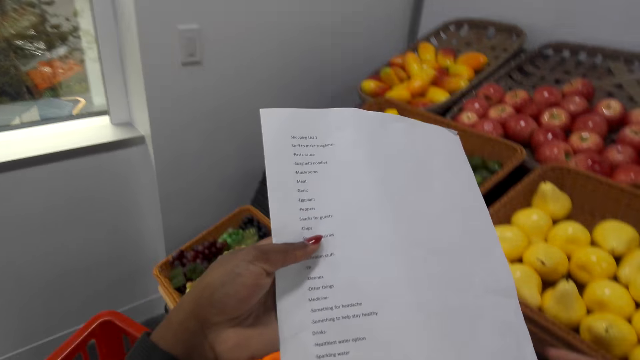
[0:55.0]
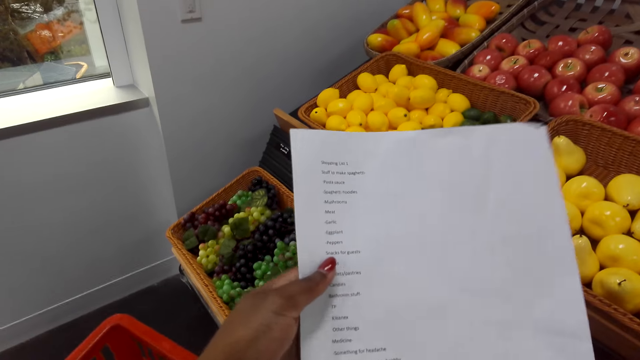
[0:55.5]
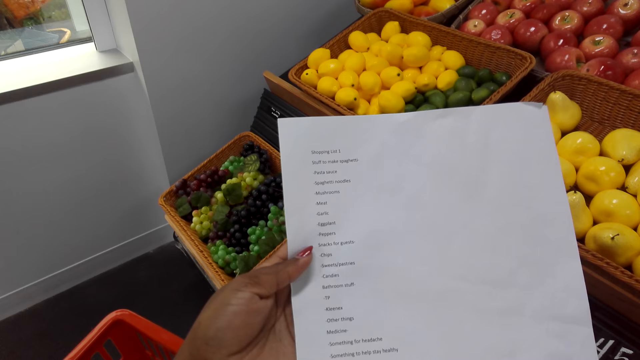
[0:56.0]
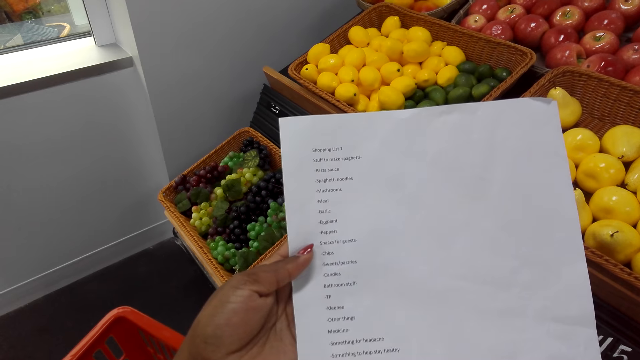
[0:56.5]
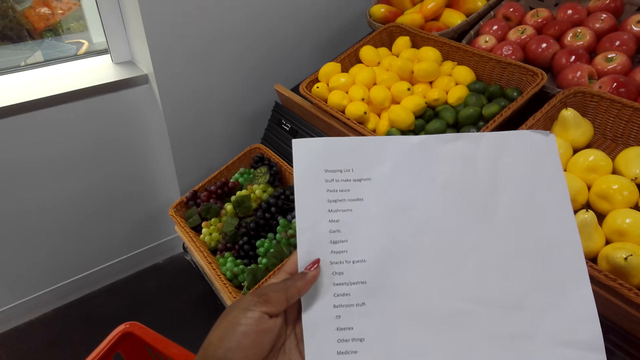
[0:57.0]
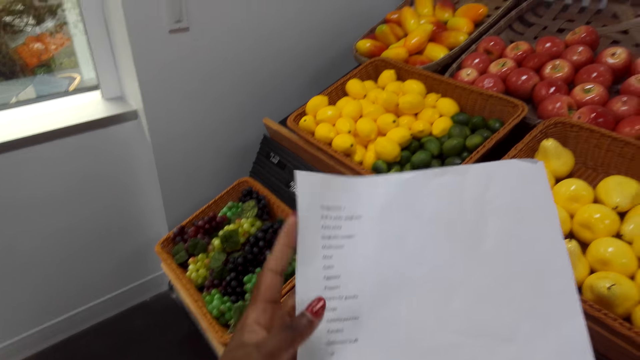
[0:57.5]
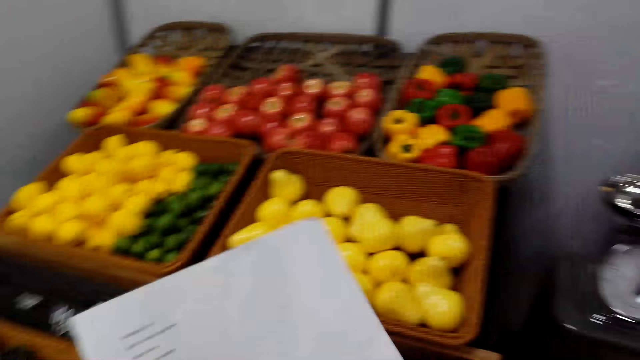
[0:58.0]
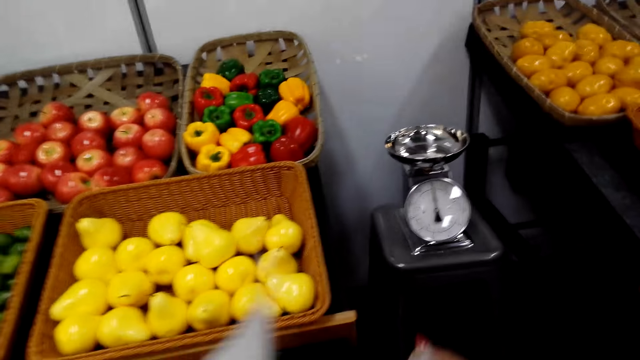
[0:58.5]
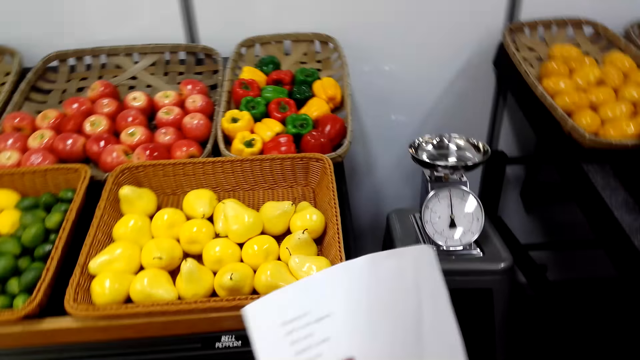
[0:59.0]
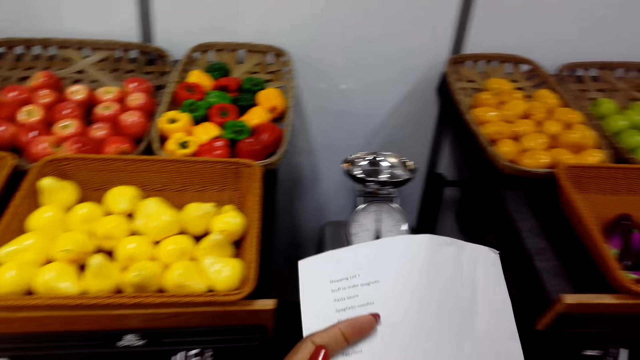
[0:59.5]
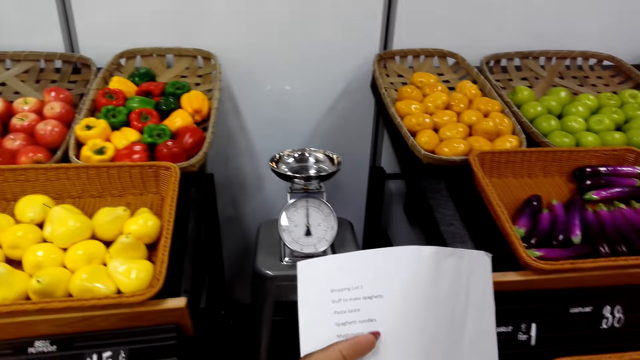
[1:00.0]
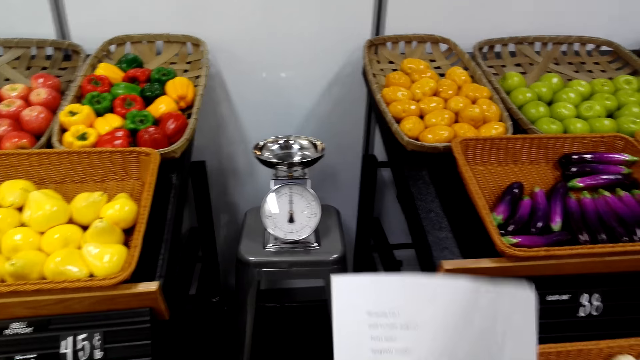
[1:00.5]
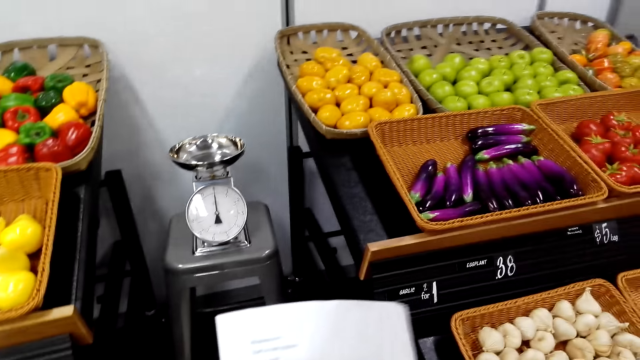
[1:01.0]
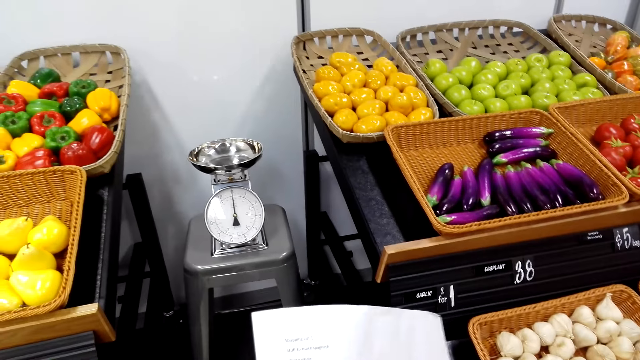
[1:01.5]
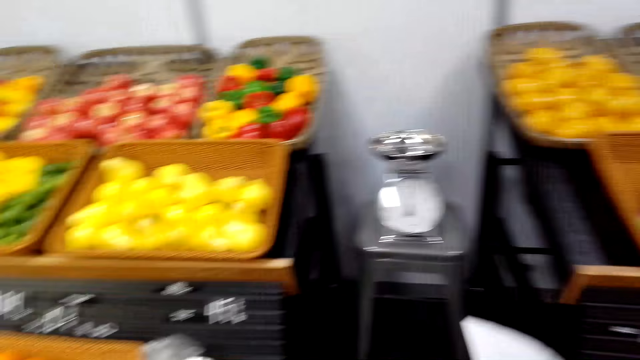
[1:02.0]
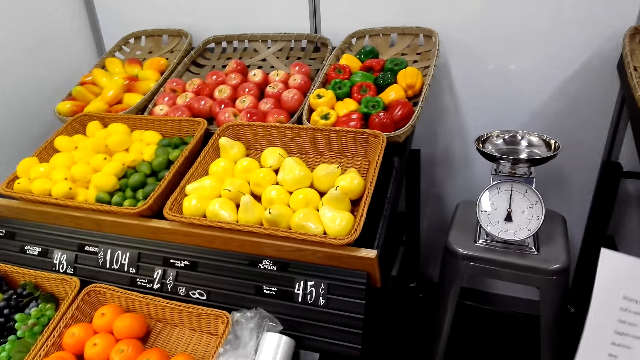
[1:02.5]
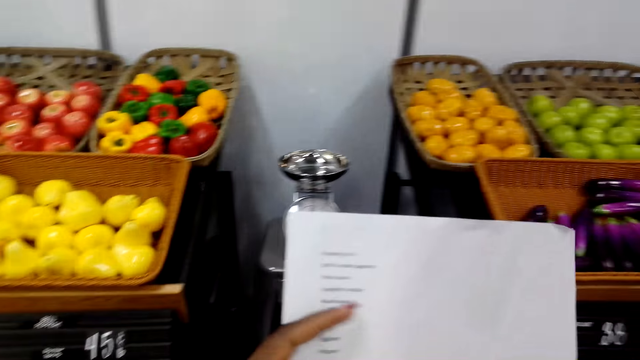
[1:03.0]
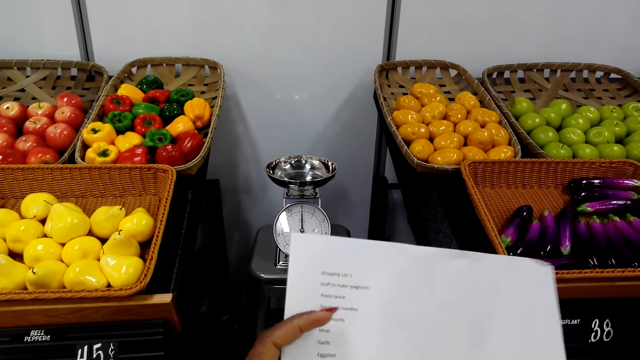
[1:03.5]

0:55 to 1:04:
The camera wearer views the list paper. They adjust a plastic bag. They look around.

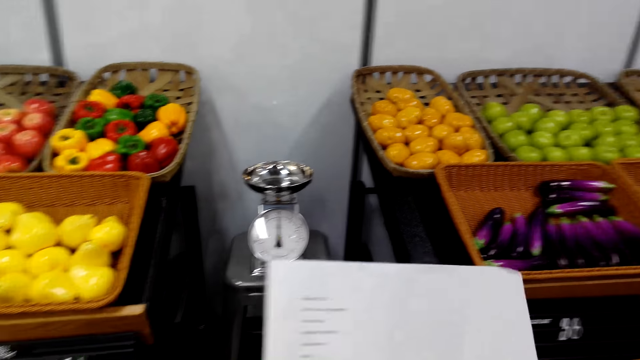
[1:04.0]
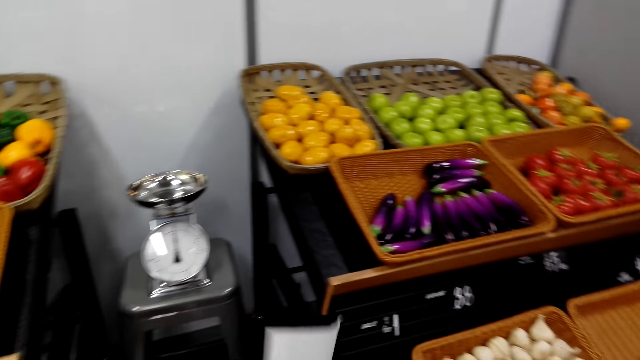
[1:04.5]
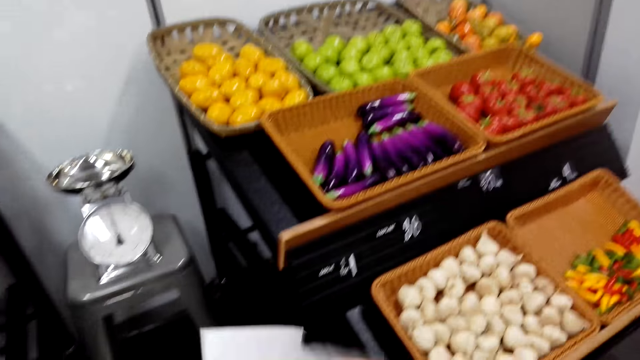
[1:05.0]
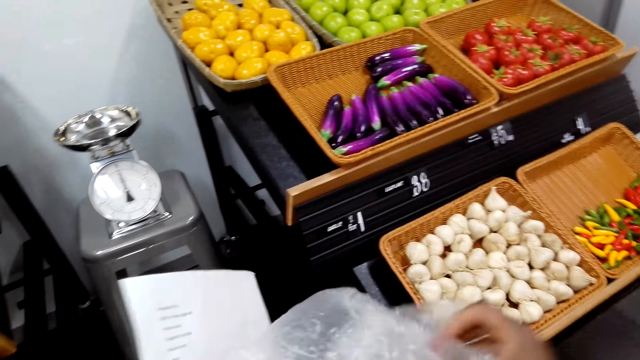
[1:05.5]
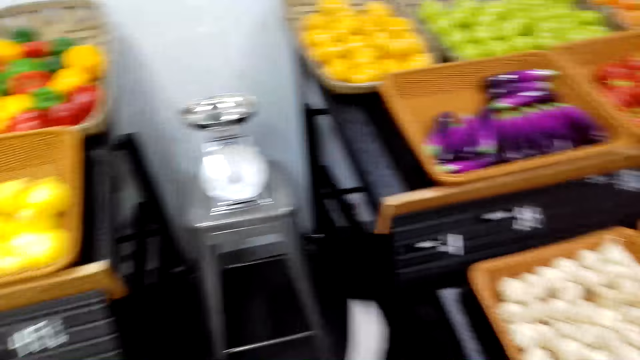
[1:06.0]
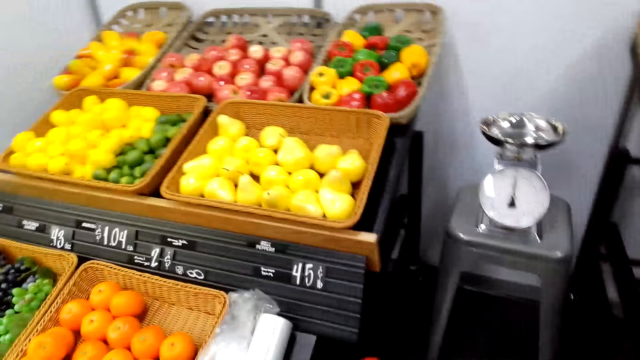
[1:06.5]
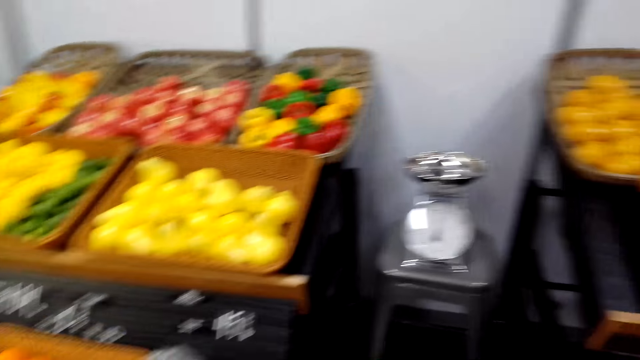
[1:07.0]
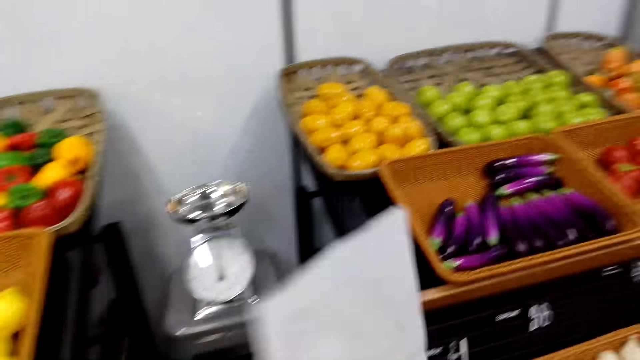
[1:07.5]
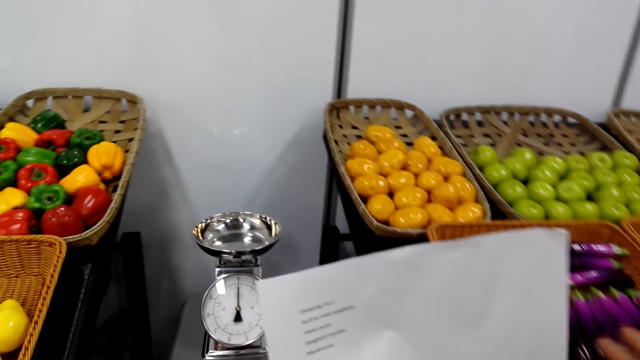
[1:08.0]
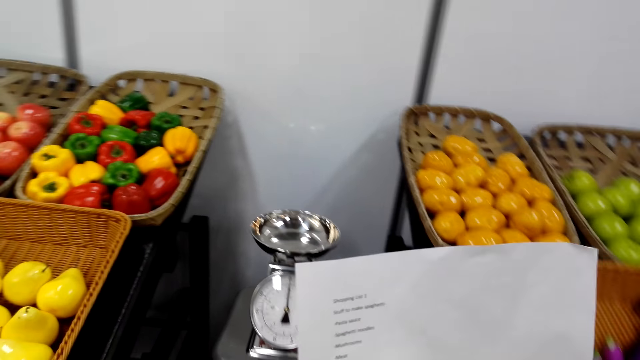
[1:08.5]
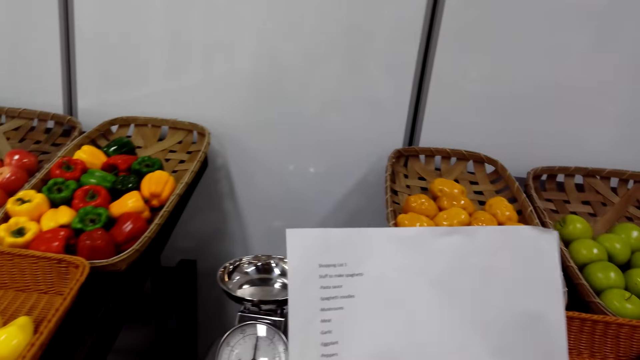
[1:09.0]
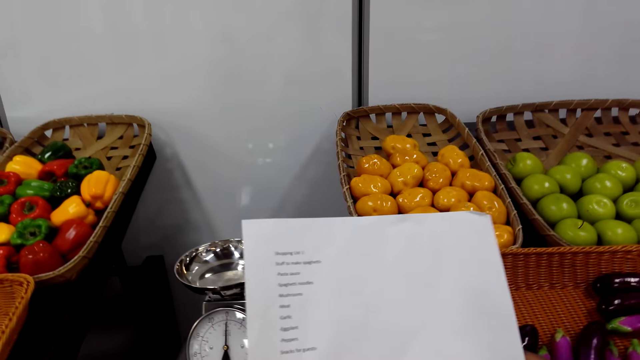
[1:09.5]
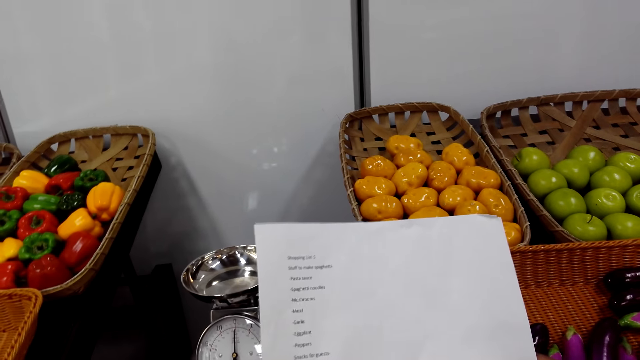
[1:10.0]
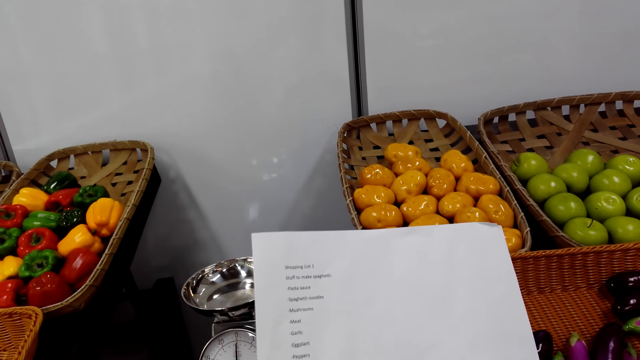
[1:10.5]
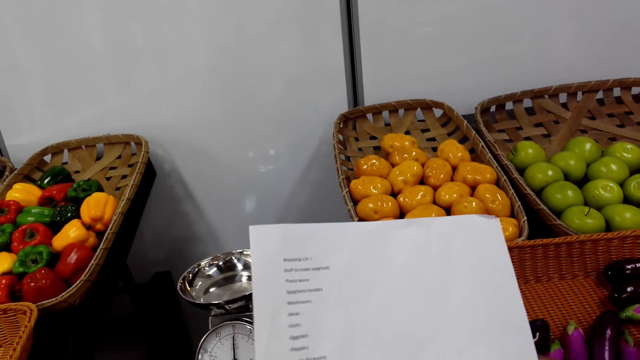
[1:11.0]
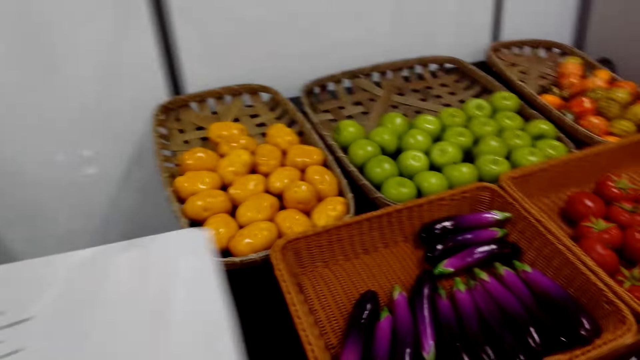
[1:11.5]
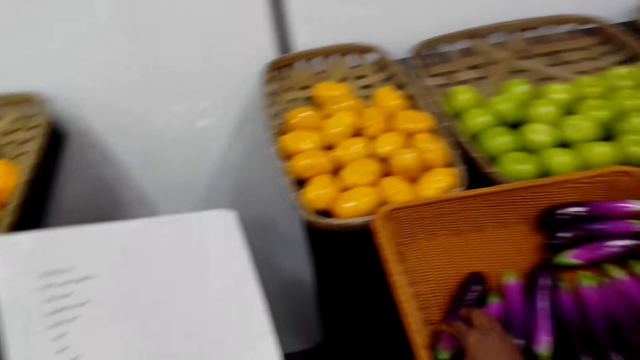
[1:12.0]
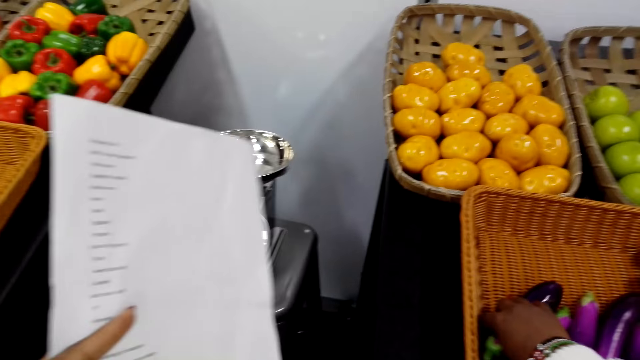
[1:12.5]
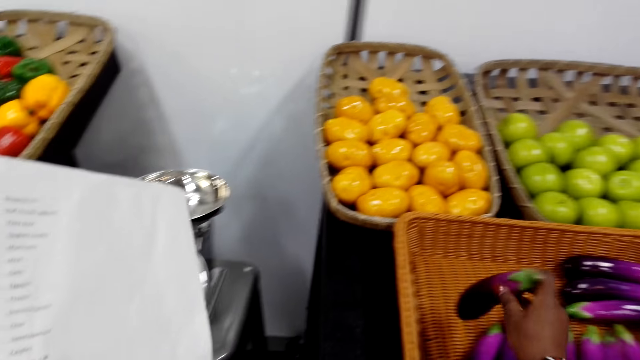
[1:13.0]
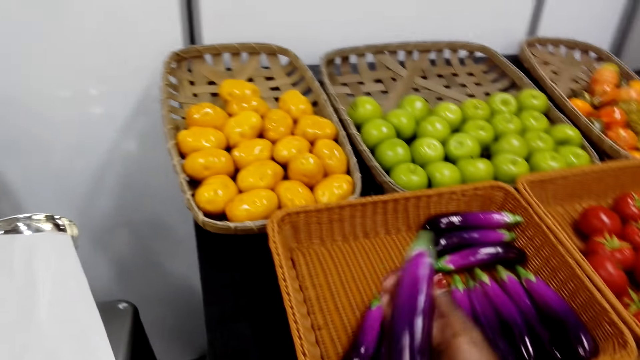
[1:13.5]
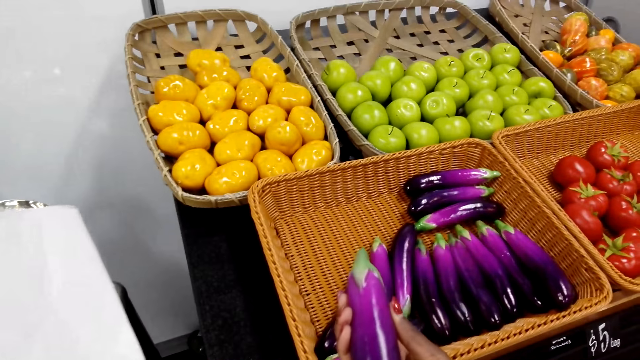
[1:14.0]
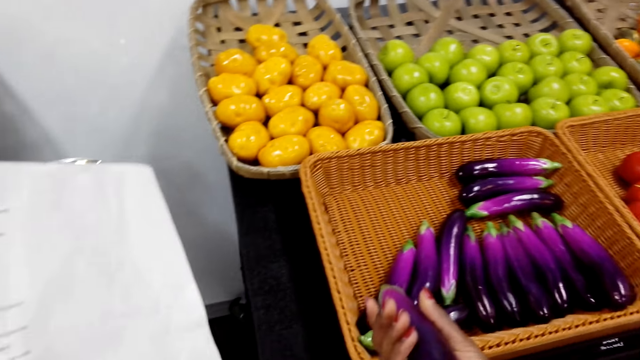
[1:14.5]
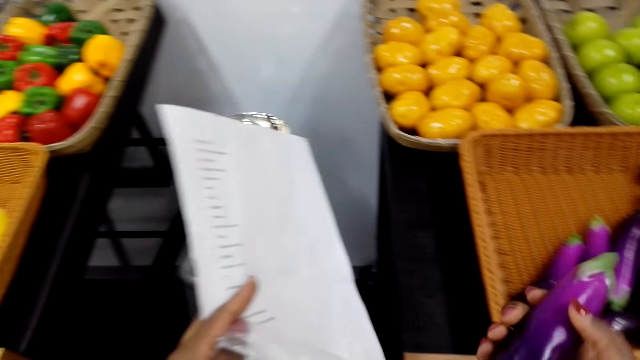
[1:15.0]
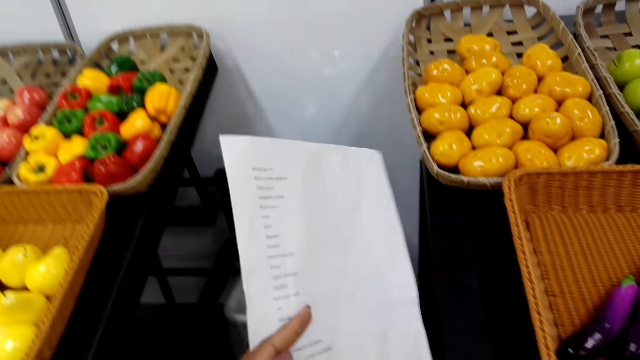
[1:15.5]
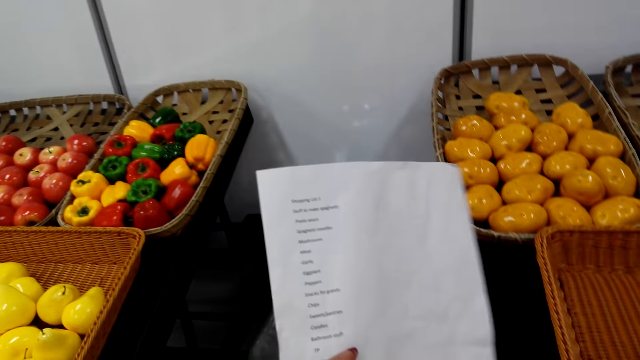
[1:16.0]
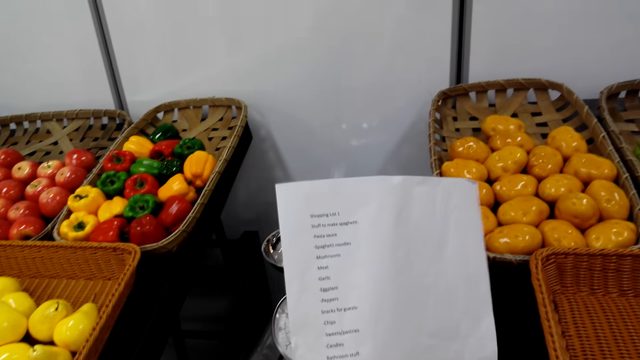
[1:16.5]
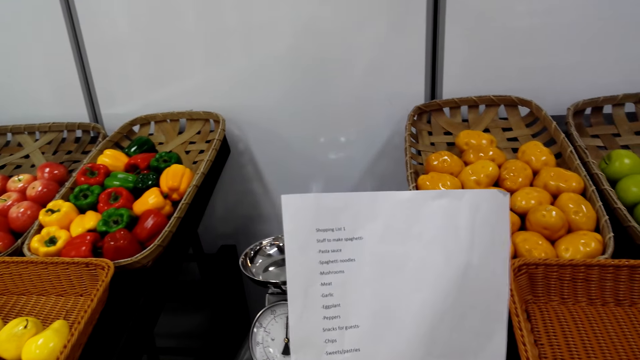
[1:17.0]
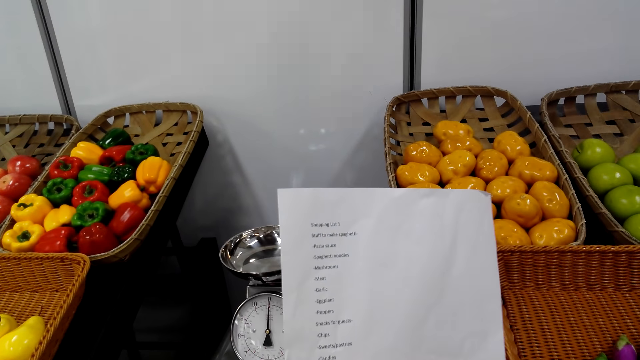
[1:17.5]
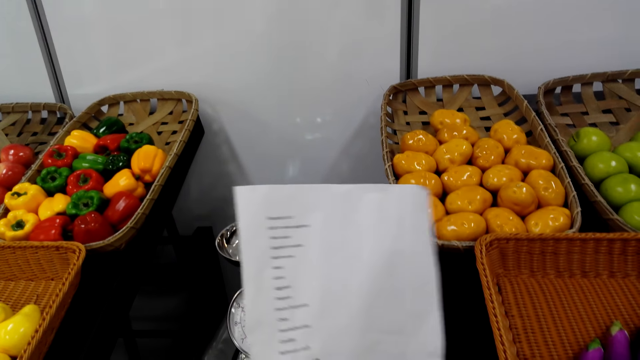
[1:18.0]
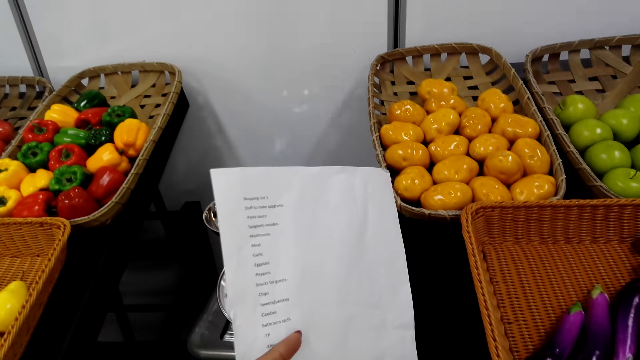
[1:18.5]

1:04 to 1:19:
The camera wearer views the list paper. They adjust a plastic bag. They open the polythene bag. They look around. They lift the paper. They view the list paper. They pick up an eggplant. They view the eggplant. They put the eggplant in the plastic bag.
